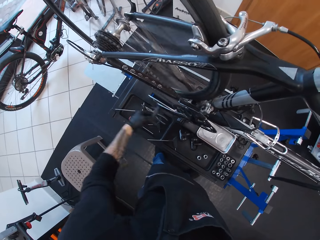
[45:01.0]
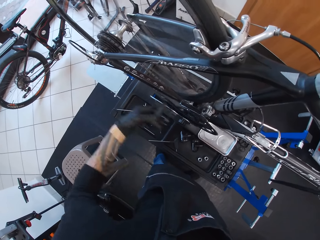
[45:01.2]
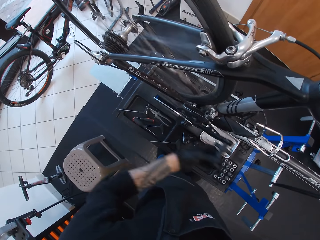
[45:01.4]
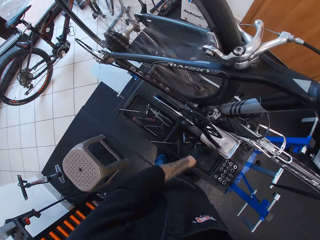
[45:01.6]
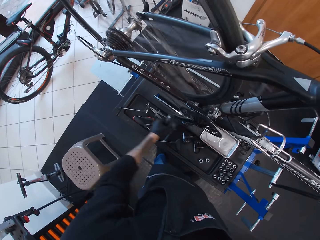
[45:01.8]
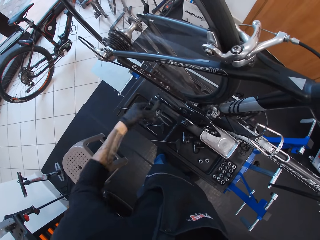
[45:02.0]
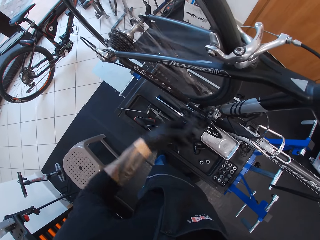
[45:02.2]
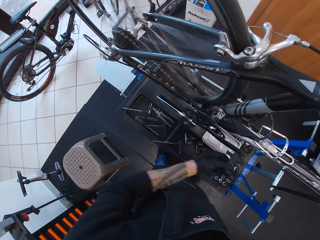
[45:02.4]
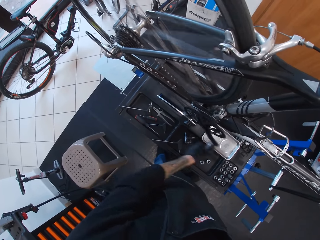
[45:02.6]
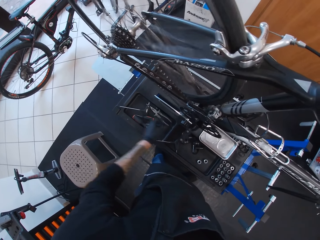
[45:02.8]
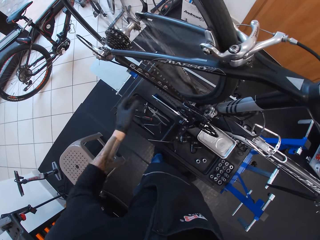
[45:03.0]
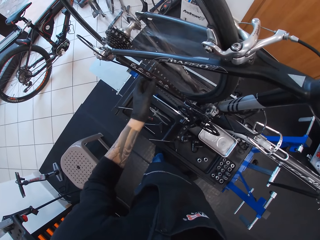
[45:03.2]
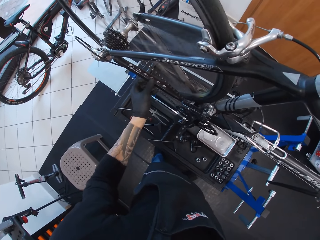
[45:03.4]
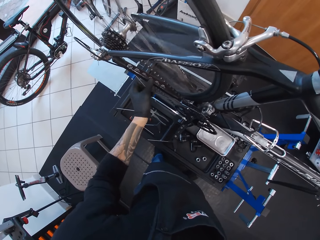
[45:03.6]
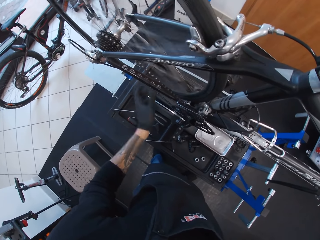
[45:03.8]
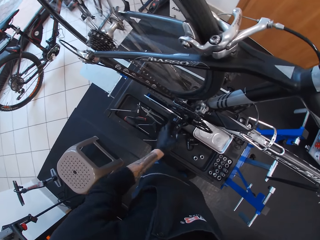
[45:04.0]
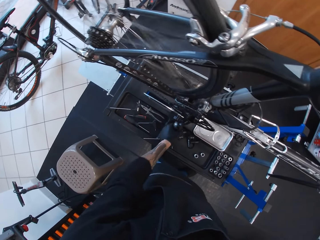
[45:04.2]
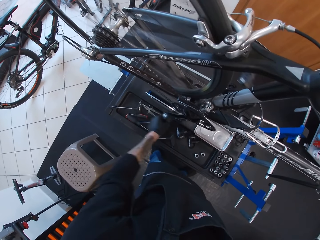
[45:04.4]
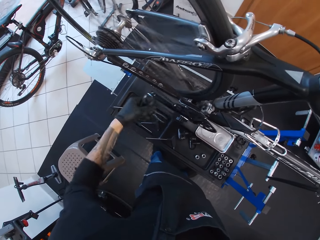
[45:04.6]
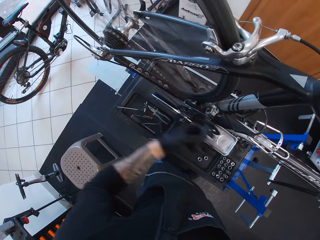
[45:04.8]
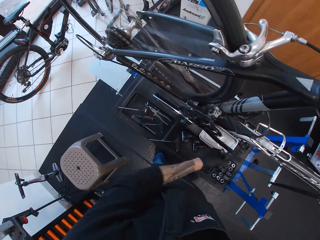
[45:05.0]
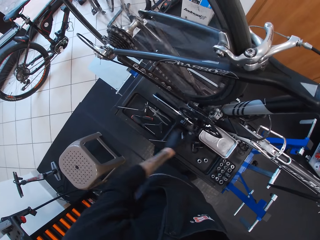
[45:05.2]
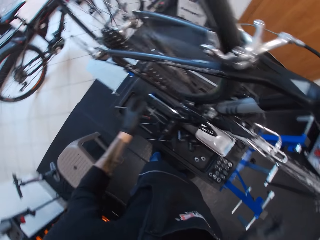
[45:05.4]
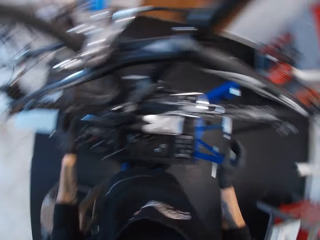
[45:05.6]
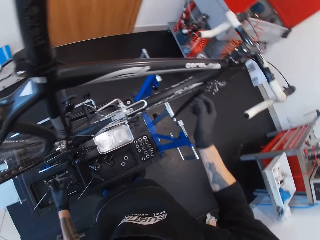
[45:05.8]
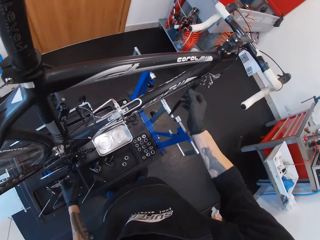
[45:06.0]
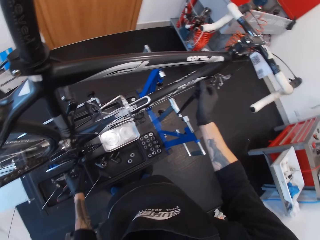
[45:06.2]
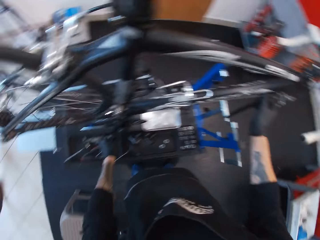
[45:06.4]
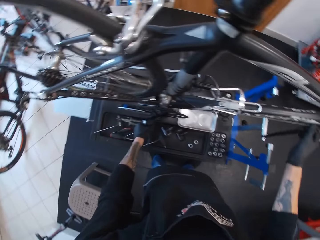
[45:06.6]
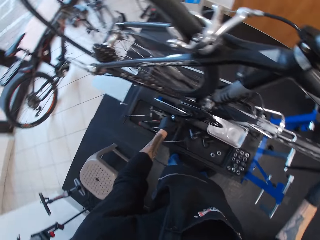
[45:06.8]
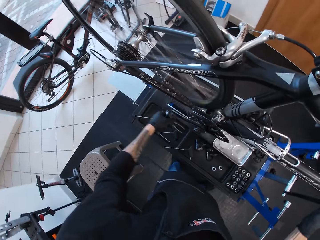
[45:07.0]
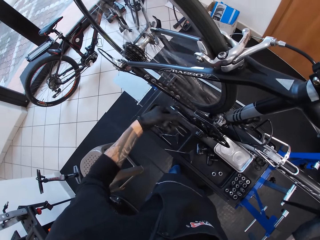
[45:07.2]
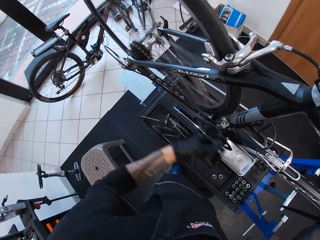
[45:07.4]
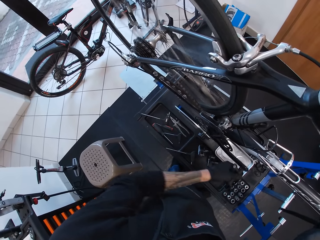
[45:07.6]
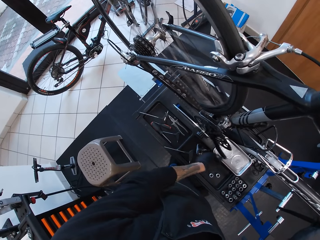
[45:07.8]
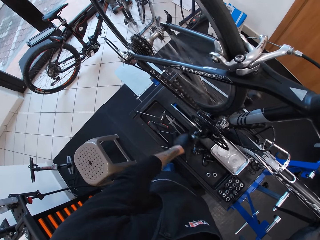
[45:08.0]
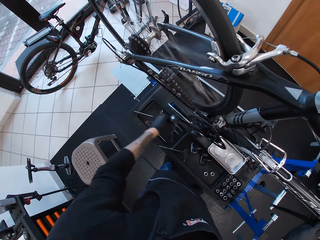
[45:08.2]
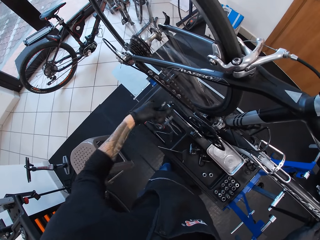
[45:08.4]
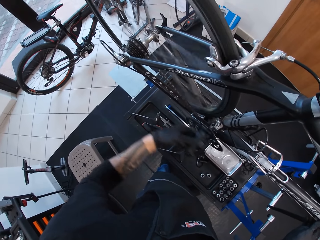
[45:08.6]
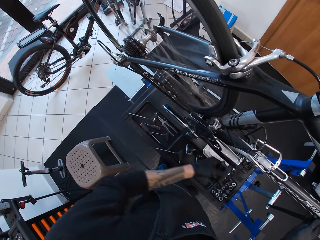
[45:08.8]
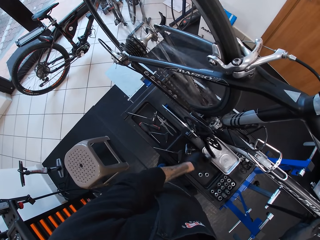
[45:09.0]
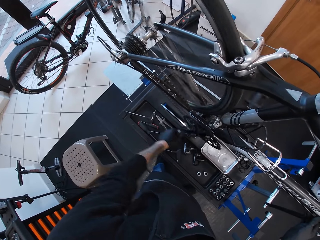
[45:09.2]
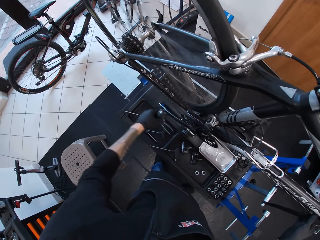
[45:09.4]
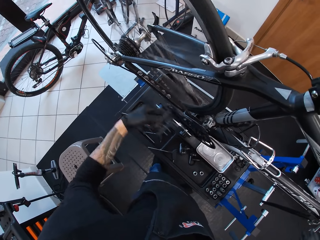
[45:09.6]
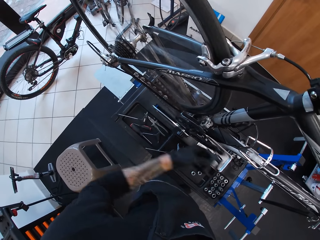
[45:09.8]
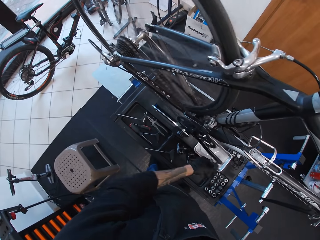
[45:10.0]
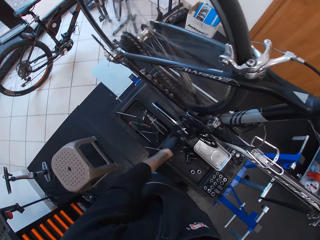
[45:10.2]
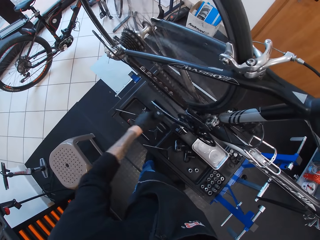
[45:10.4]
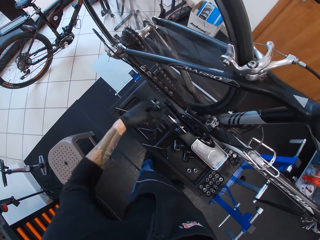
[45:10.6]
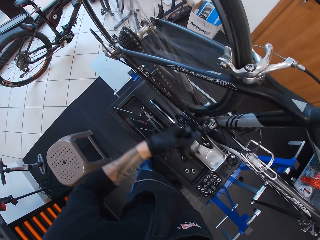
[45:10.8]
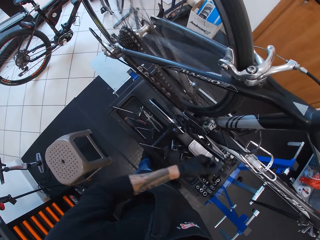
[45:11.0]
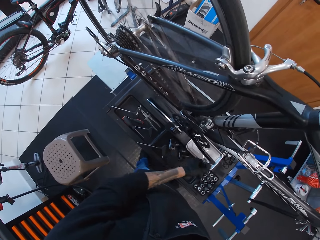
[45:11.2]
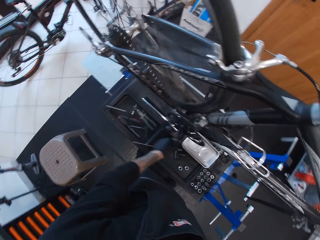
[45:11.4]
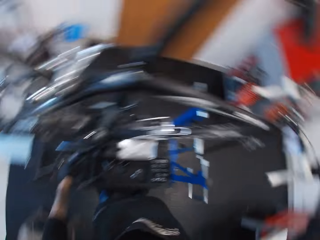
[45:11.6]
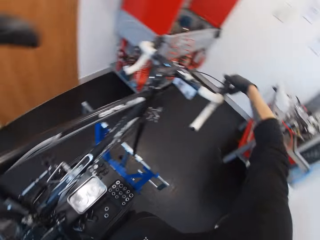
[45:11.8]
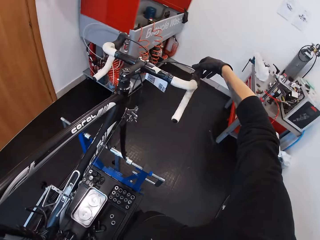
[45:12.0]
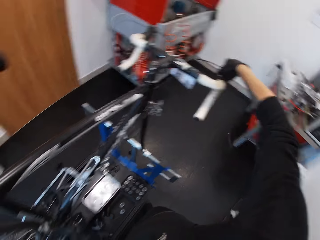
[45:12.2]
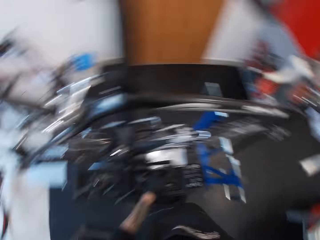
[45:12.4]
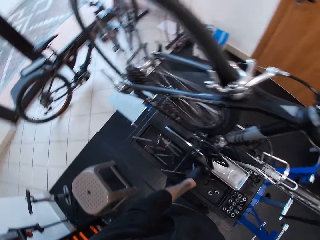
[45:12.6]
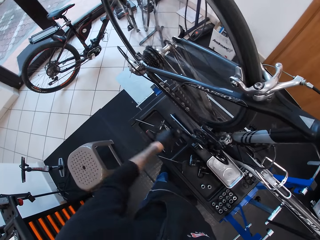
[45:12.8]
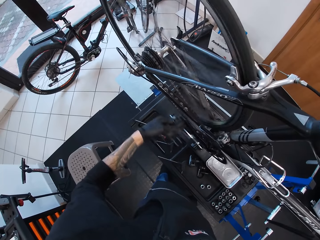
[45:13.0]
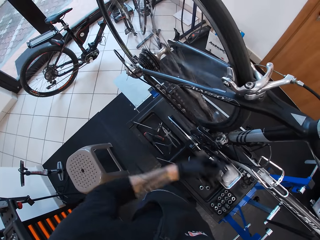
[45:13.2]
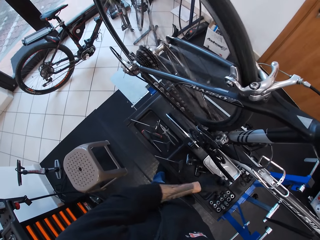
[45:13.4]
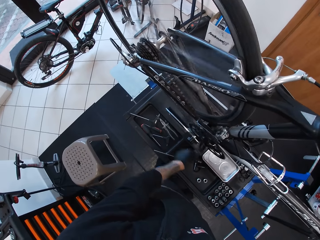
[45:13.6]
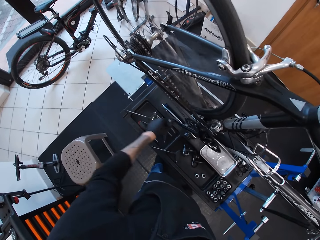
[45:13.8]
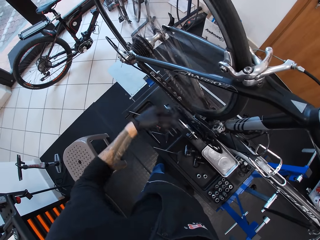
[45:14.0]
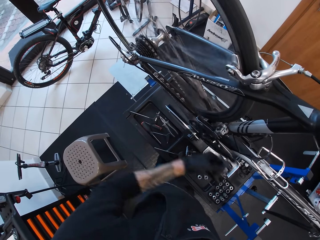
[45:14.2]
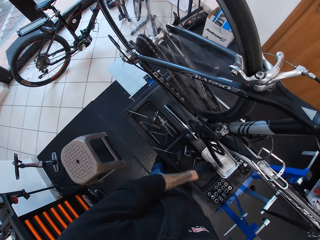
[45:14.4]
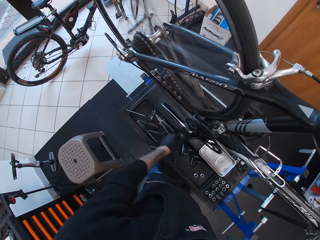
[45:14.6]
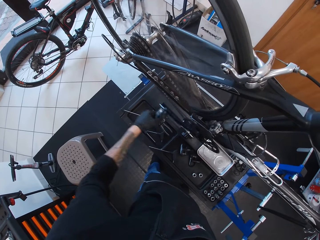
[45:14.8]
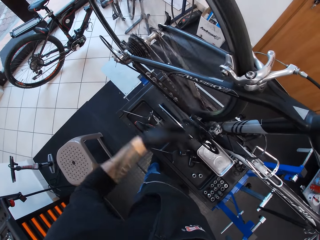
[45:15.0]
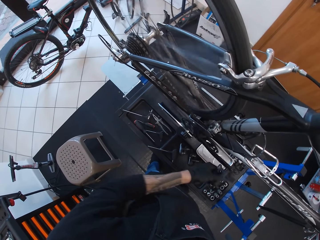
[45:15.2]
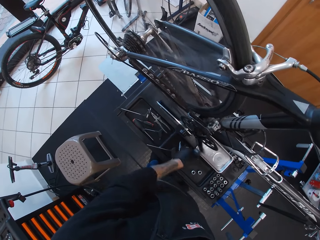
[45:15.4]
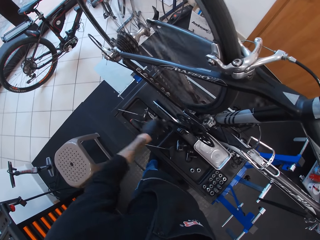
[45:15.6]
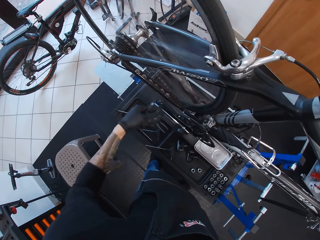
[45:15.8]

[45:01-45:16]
The camera wearer turns the pedal. They touch the wire. They turn the pedal. They touch the wire. They turn the pedal. They adjust the steering.

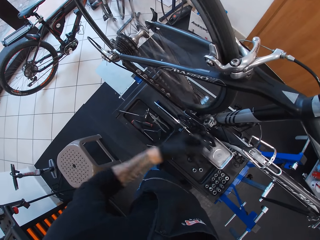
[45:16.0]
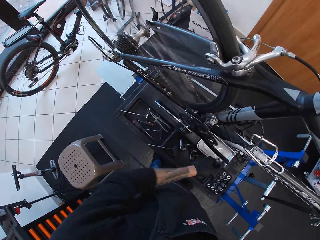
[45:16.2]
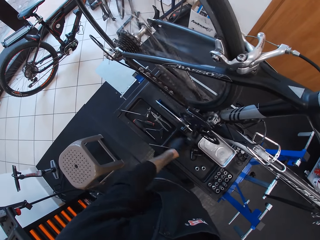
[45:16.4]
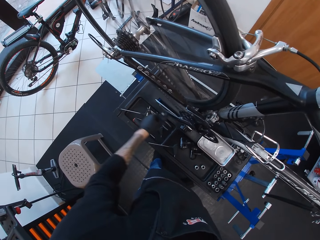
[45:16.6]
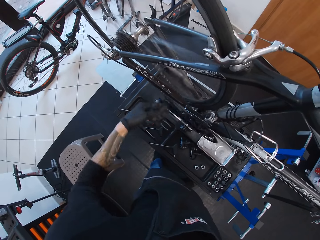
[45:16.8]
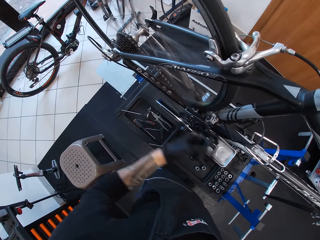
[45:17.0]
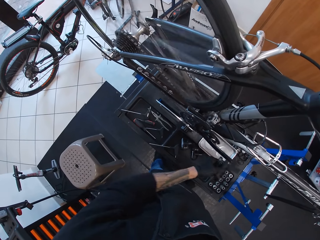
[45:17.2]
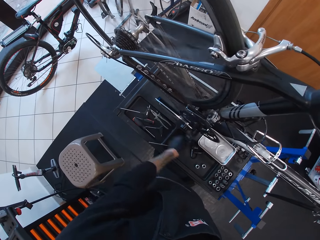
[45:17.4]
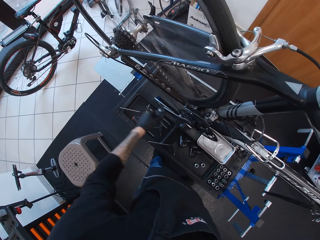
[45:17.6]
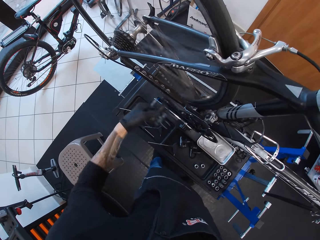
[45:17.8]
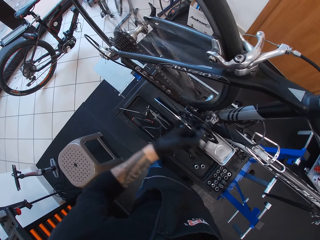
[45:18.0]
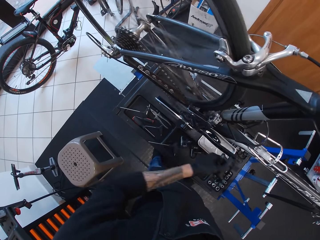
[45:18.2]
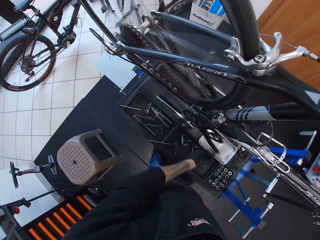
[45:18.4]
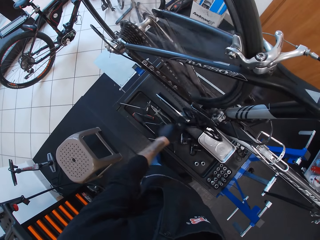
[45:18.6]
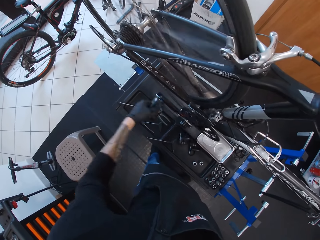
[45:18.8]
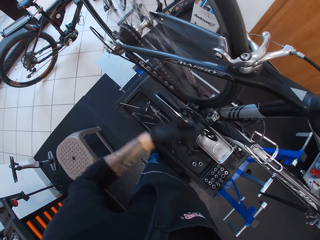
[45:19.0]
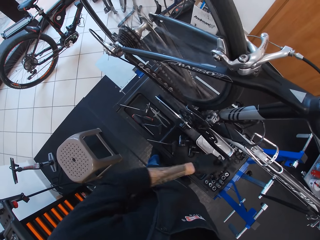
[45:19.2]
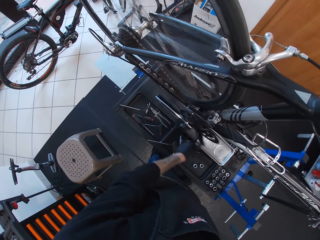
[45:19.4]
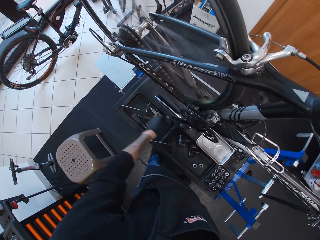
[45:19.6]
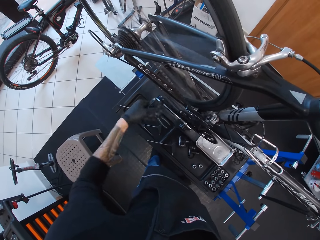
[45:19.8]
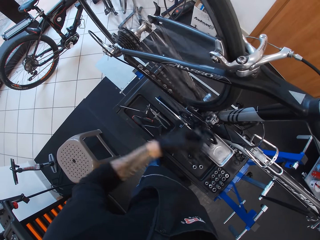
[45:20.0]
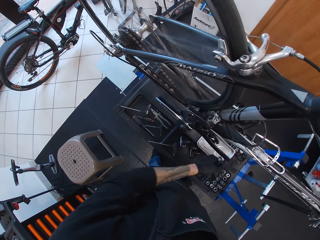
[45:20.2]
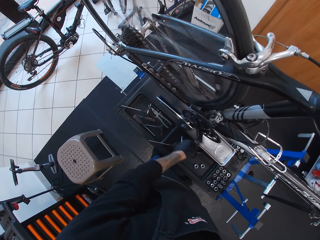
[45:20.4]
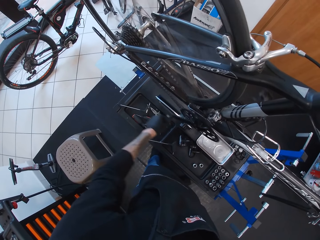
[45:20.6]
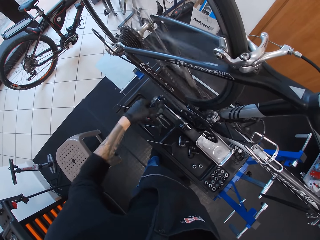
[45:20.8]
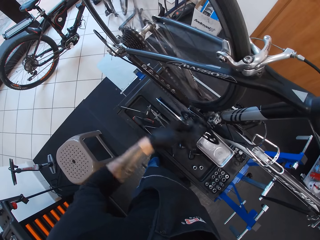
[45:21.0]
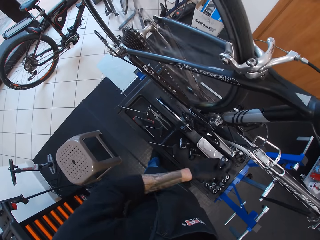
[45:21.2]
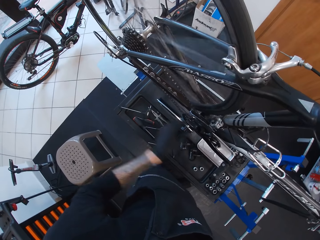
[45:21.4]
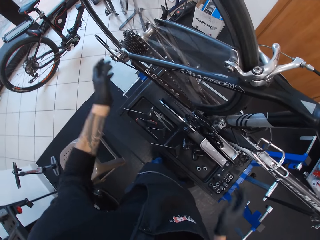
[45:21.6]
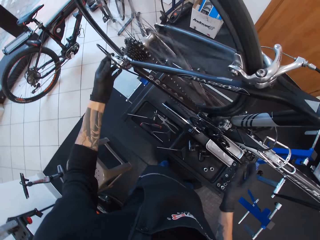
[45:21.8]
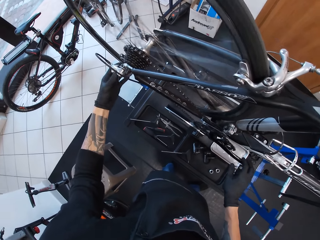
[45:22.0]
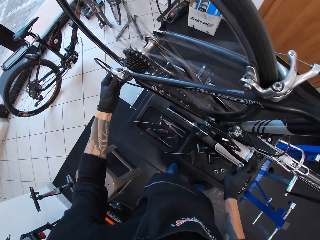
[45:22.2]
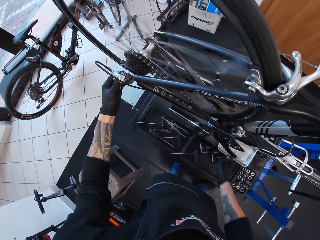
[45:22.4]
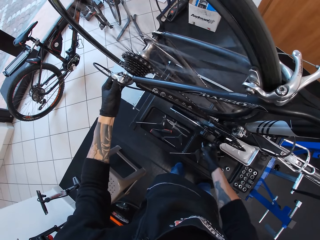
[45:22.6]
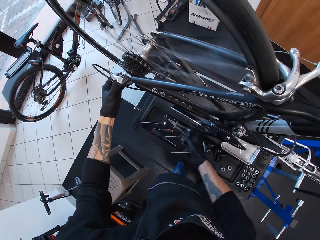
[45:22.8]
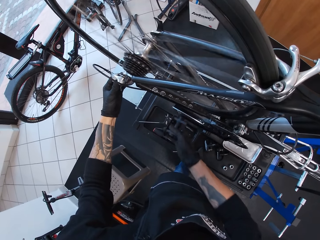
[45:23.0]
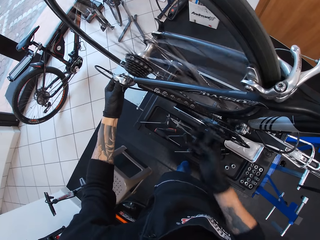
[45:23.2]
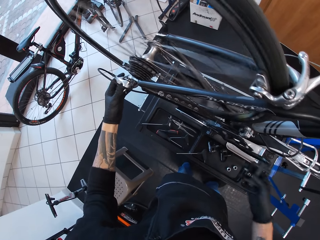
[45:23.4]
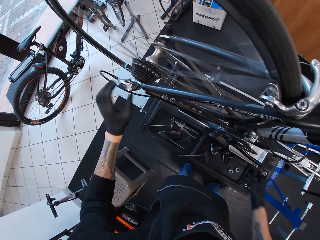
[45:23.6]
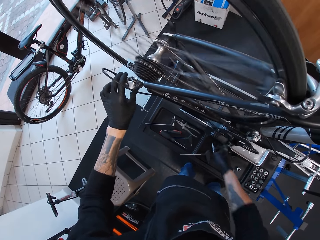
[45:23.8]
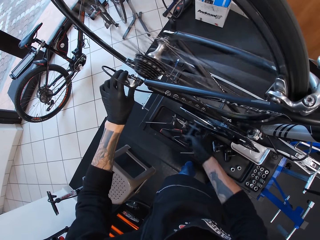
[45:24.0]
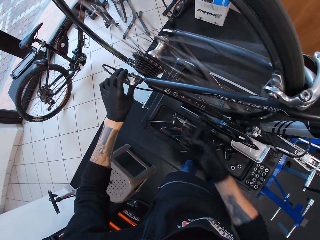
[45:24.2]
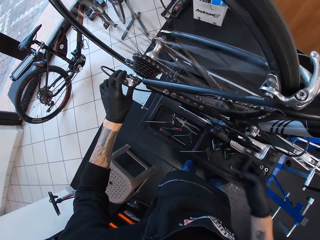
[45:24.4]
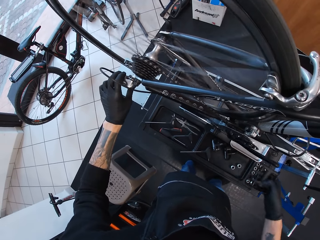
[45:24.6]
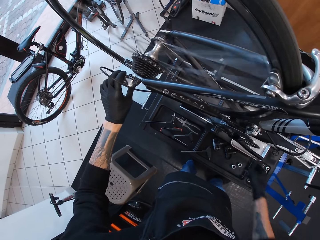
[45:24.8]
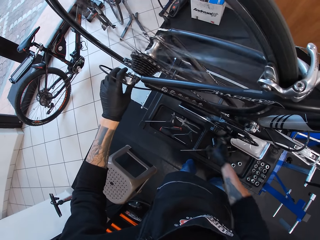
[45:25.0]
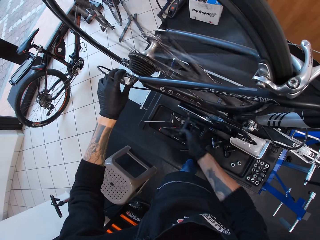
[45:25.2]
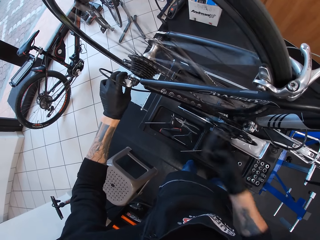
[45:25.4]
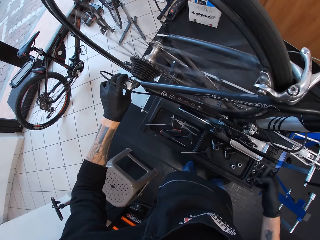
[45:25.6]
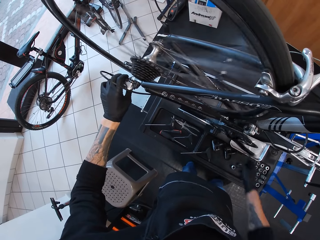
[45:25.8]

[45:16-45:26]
The camera wearer holds the bicycle gear shifter with the left hand. They touch the back of the bicycle. They rotate the bicycle pedal forward with the right hand. They hold the bicycle gear shifter with the left hand.
